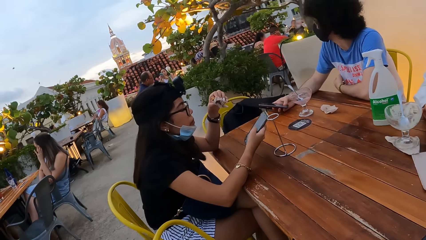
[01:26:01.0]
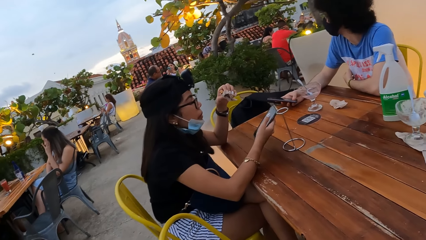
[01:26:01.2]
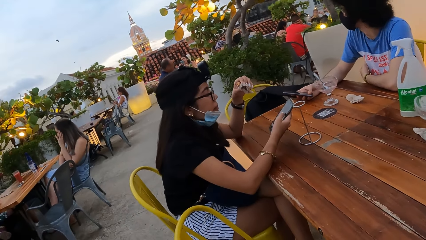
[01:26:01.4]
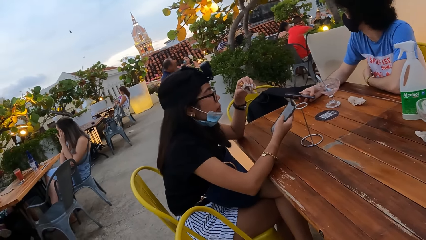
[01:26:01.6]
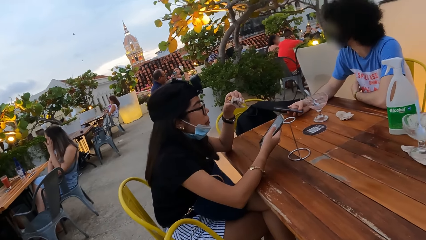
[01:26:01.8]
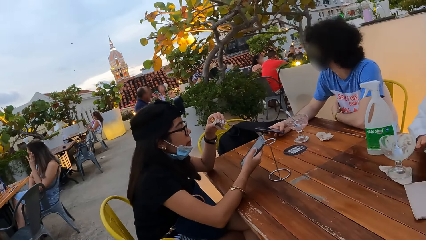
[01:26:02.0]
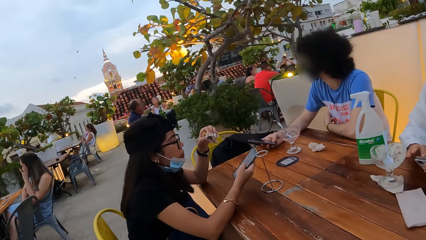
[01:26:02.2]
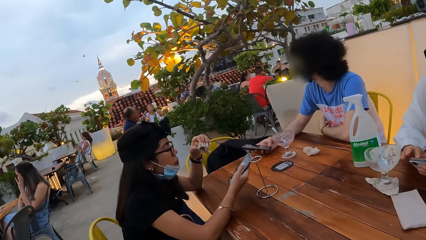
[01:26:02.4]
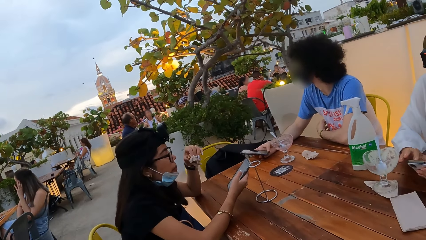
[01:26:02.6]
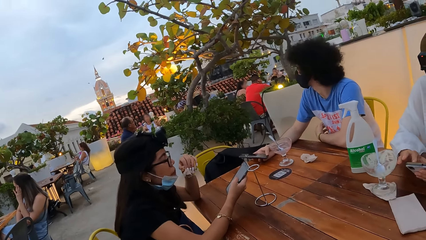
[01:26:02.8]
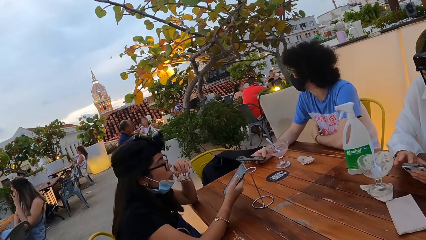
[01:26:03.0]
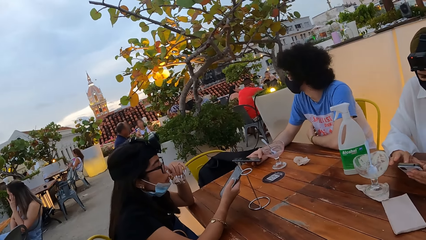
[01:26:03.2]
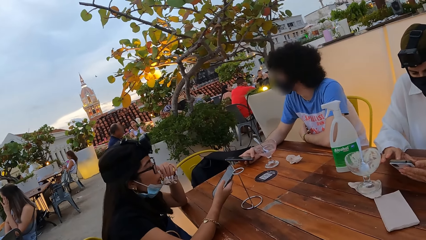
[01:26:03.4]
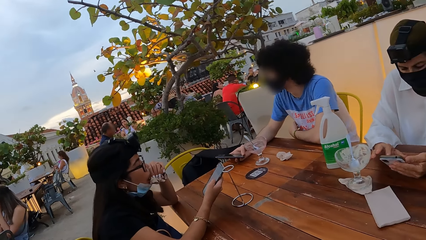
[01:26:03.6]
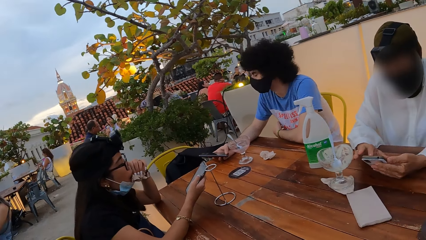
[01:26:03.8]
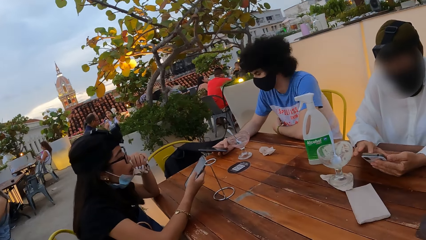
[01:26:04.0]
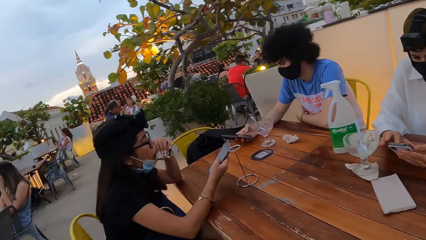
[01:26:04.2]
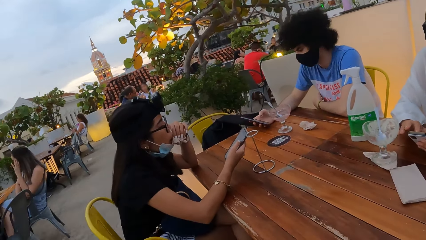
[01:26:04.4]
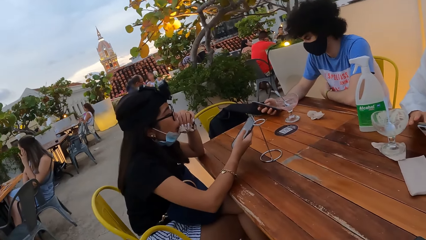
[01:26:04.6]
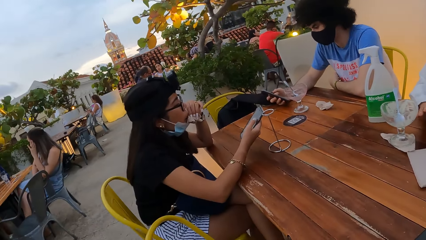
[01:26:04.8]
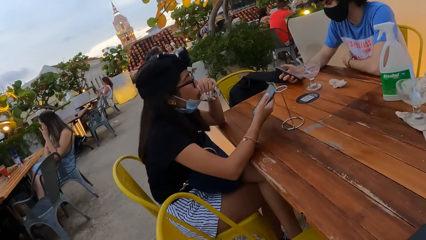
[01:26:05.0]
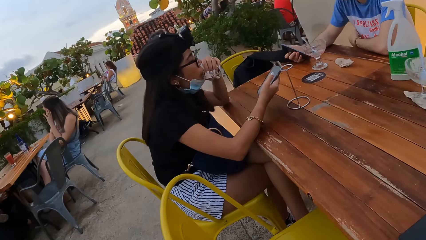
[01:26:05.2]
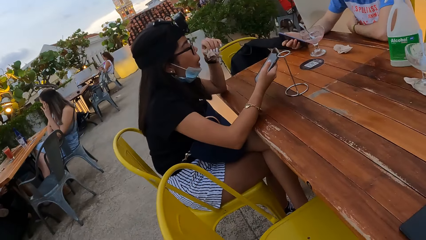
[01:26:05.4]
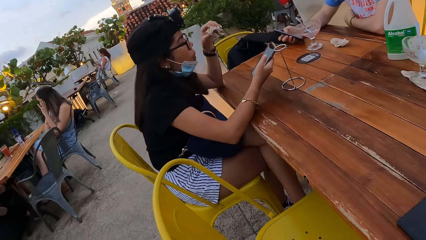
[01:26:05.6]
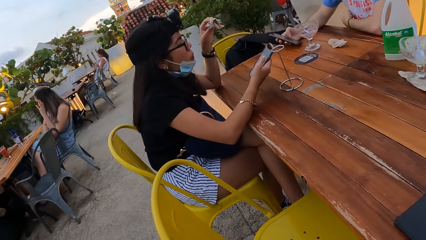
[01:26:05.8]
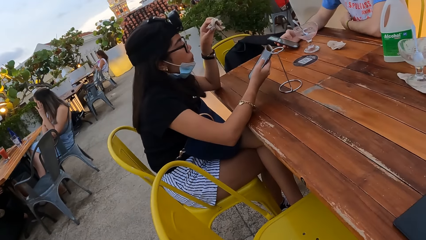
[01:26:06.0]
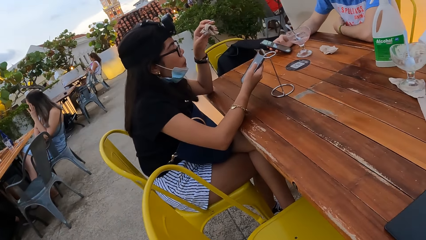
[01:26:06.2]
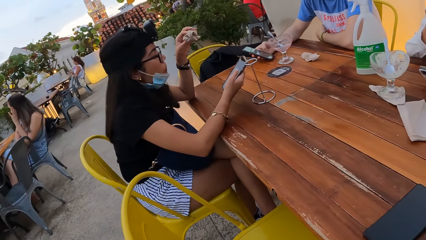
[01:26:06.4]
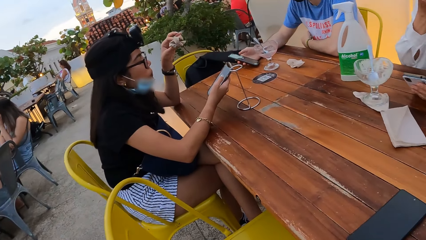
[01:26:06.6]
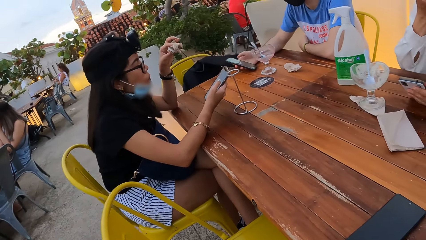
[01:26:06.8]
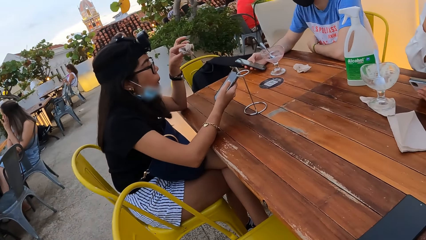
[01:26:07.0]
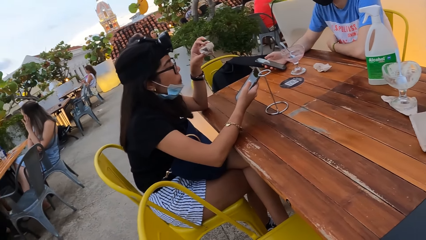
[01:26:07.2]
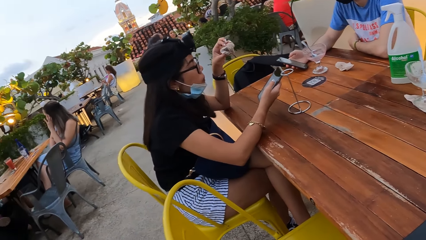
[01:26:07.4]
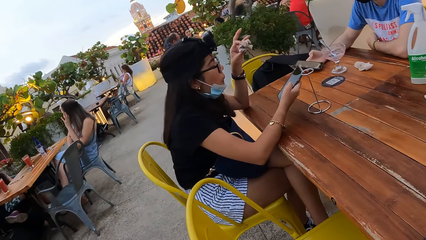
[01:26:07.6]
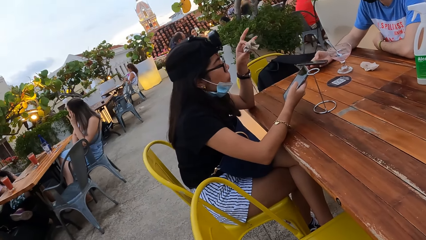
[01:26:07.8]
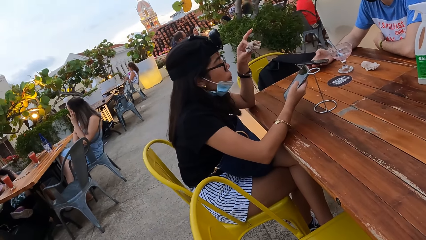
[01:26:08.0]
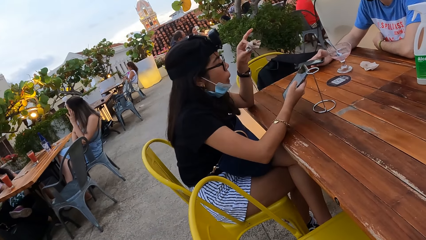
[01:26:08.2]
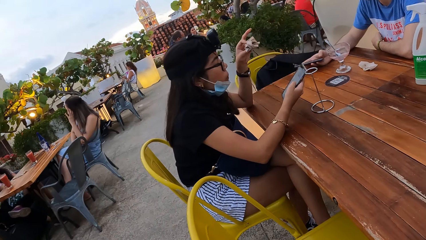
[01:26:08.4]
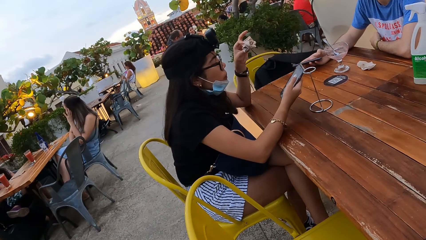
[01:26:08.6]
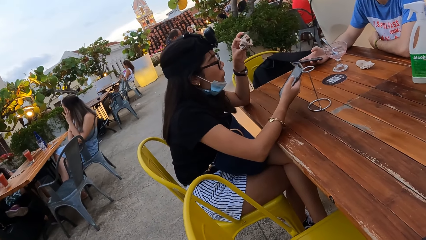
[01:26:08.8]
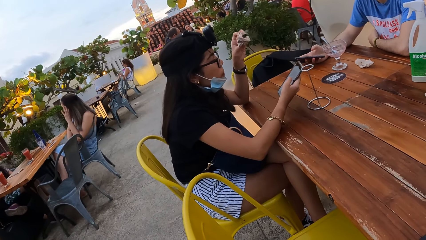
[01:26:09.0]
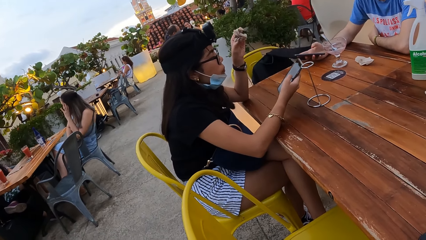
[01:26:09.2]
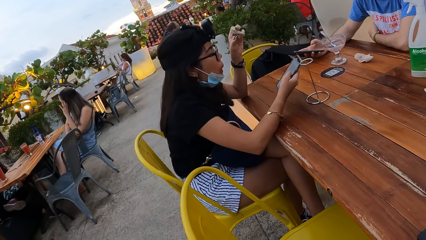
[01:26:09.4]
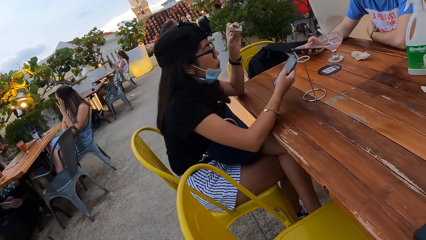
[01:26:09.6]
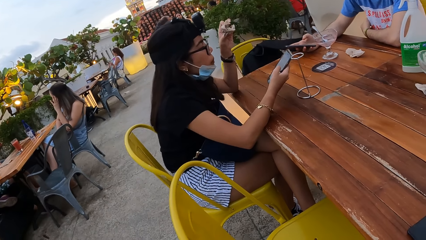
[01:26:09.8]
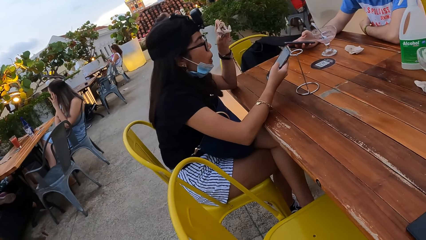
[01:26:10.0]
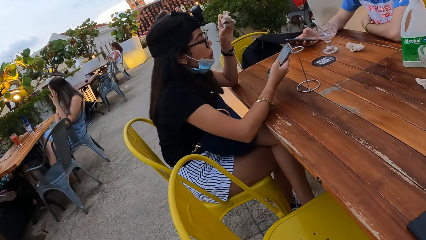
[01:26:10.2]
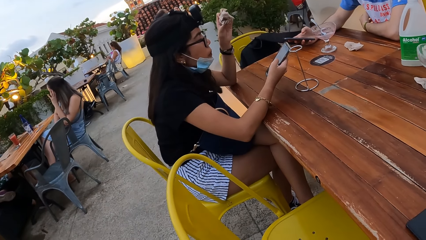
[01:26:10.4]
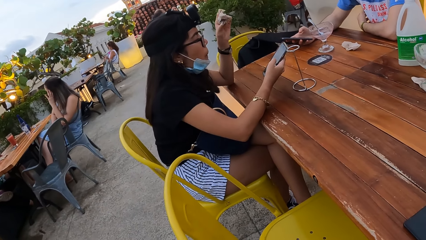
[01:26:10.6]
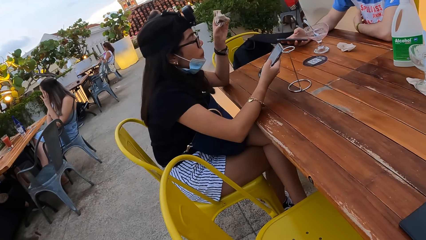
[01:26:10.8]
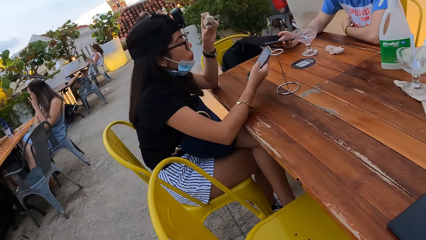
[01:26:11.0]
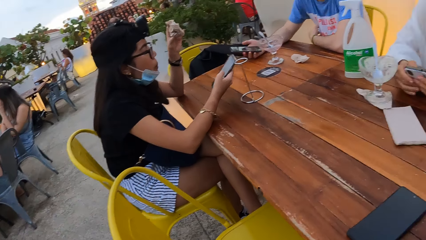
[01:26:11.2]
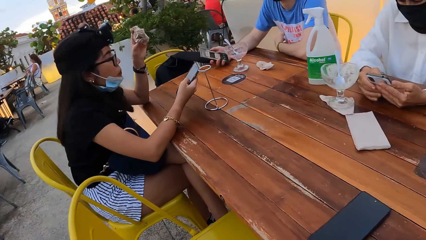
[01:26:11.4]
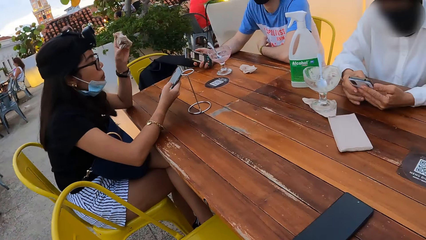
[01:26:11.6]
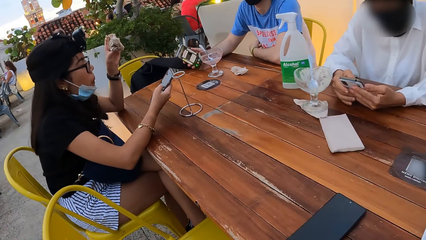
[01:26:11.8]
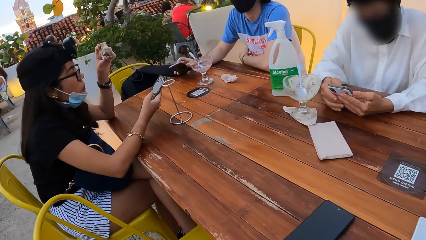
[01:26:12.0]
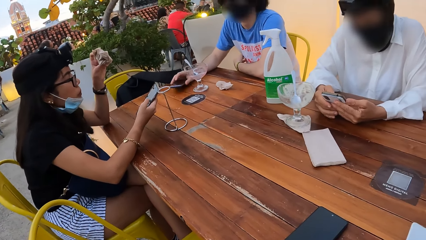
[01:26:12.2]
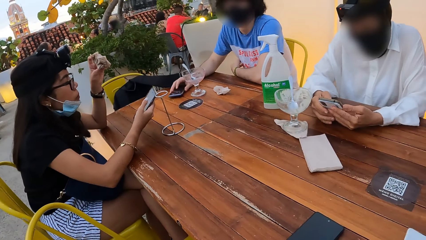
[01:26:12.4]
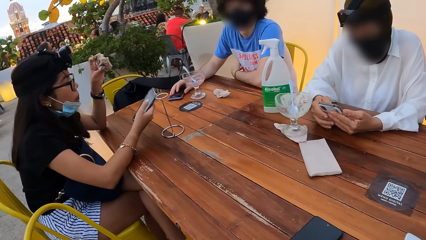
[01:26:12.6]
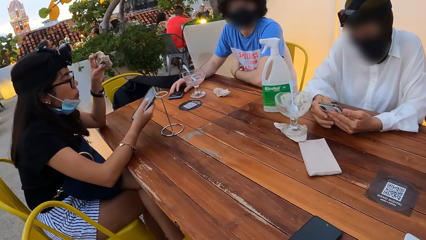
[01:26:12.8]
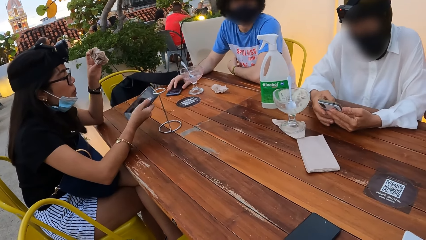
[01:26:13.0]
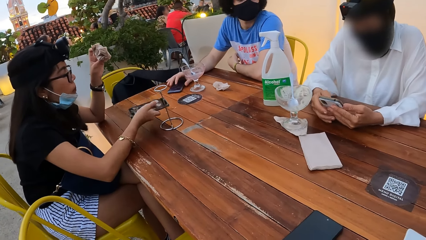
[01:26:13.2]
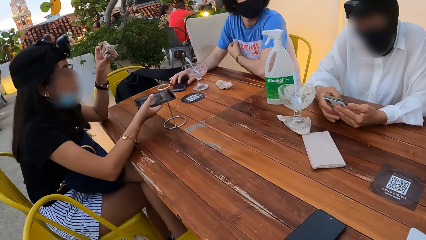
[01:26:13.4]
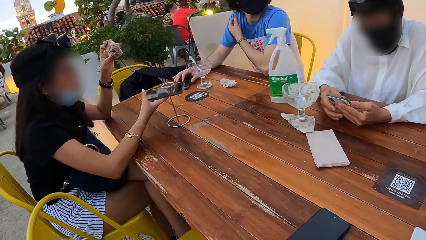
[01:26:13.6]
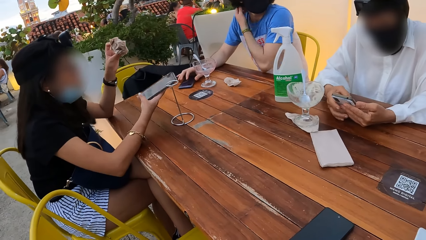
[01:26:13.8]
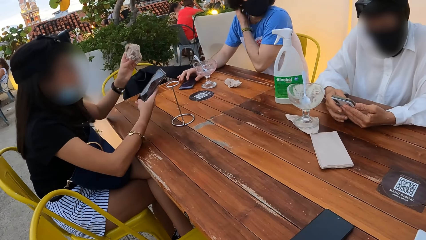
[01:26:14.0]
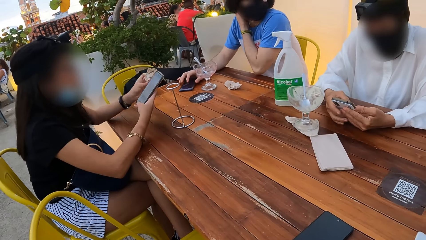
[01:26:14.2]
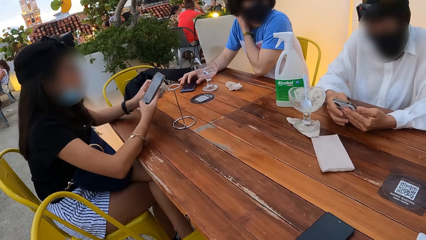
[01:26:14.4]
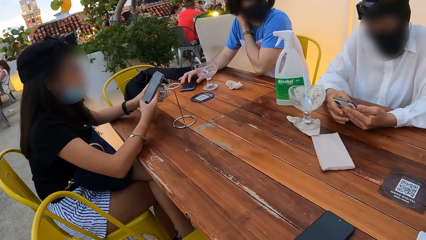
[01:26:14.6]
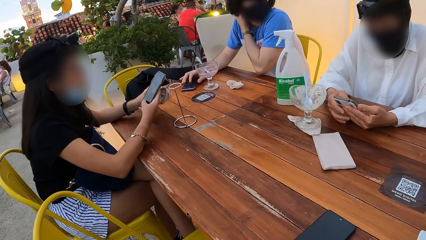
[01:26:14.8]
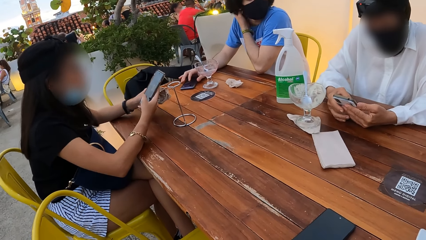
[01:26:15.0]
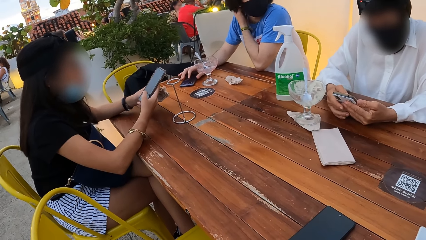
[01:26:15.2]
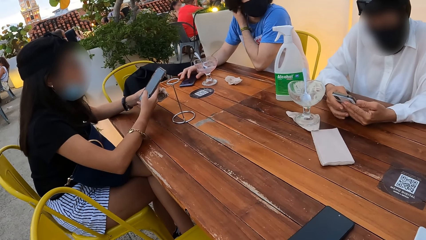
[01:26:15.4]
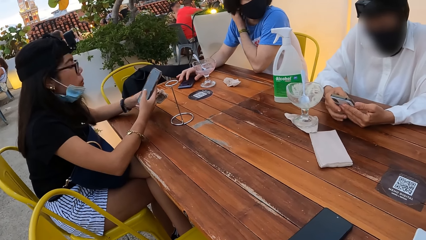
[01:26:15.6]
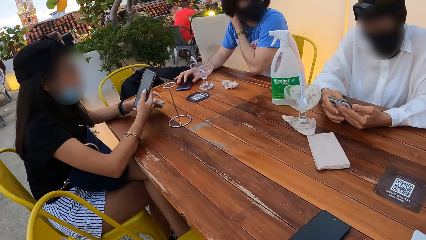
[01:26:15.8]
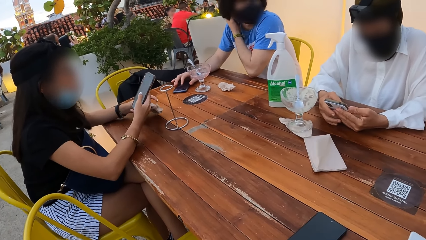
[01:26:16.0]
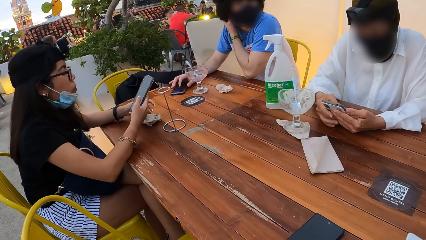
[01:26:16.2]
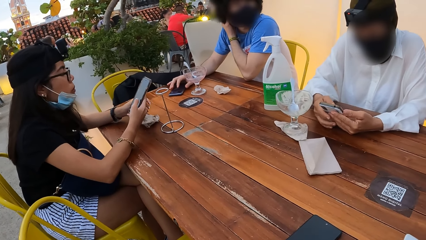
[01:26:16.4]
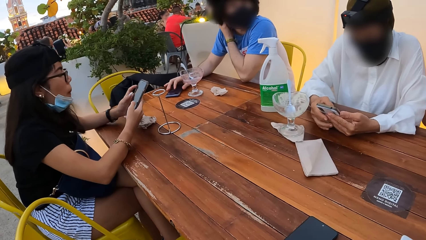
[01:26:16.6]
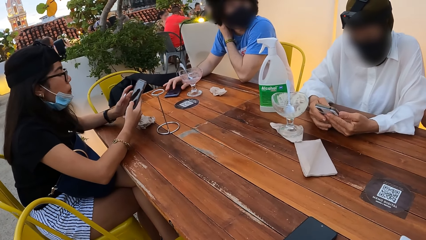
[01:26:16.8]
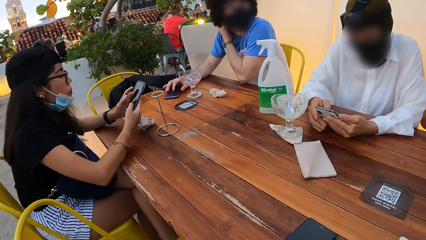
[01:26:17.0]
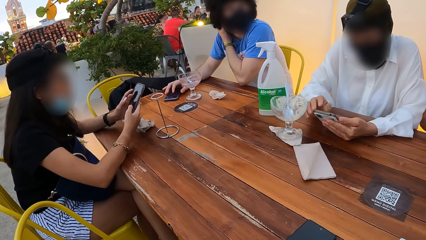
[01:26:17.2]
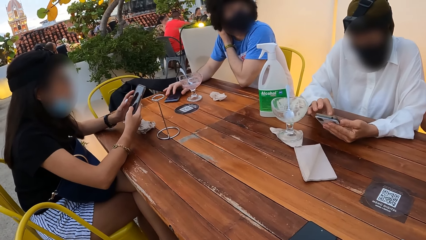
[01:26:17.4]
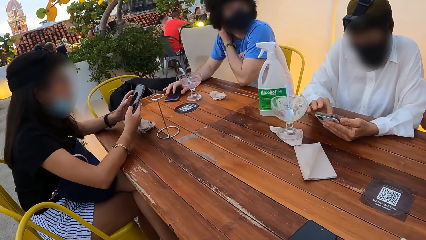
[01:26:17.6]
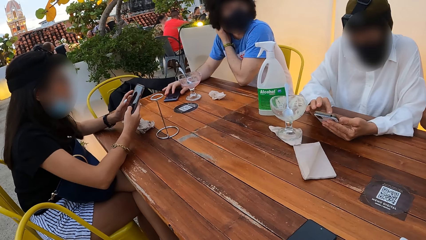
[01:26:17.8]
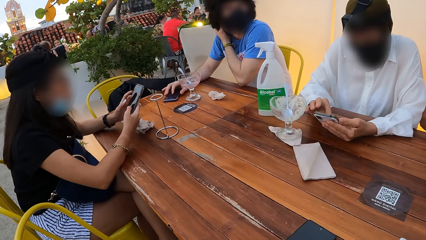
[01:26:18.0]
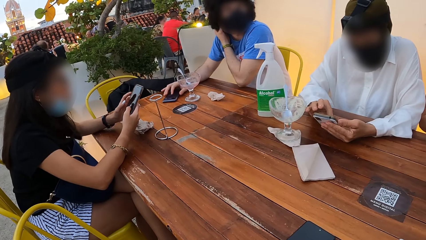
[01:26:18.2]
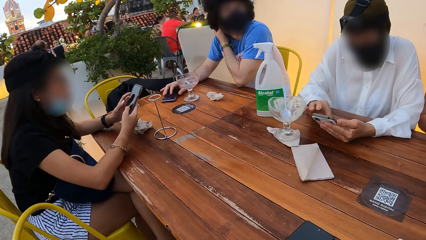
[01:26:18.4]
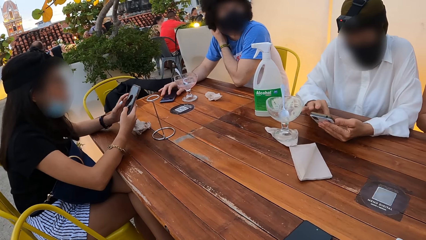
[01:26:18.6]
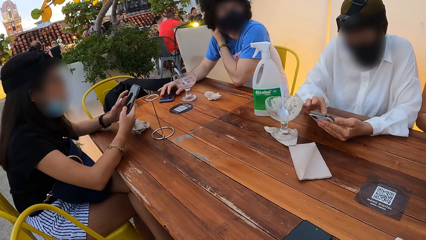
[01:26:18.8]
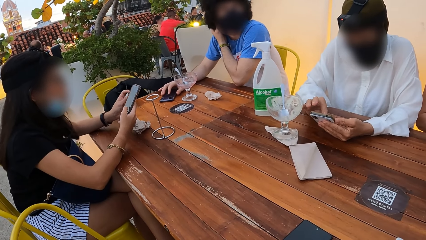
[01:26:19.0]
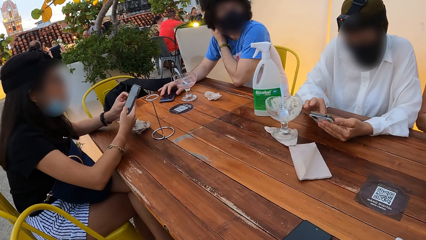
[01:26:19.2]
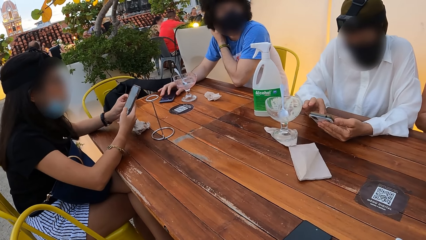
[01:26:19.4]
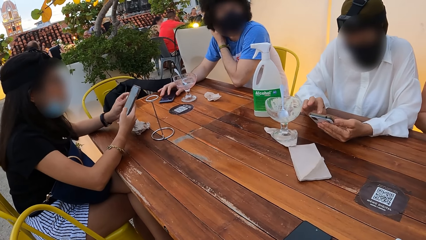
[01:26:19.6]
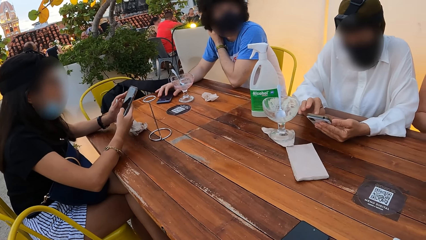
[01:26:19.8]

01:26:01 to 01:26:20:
A woman uses a phone and eats a snack. The camera wearer looks at the woman. A man puts the phone on the table. The woman holds the phone. A person puts the paper towel on the table. Another woman scrolls the phone.
